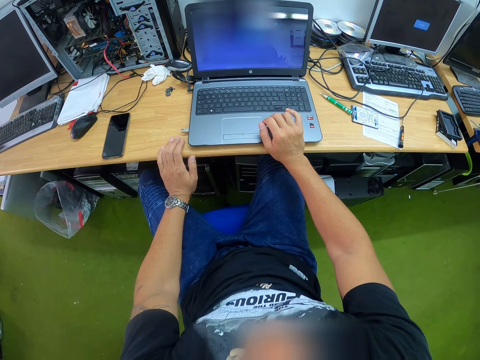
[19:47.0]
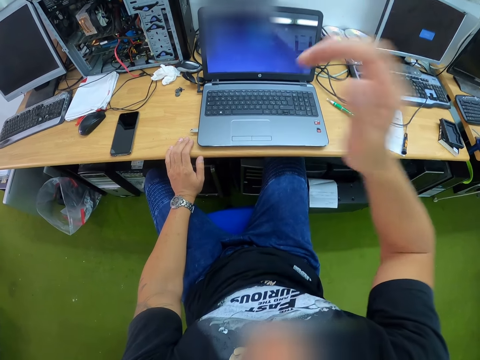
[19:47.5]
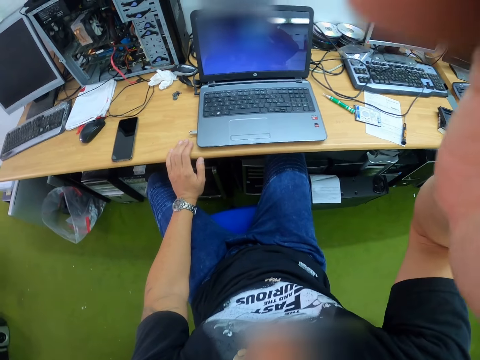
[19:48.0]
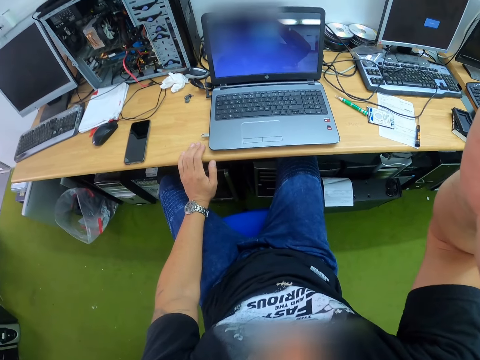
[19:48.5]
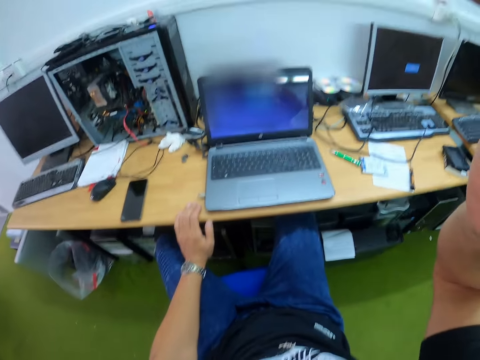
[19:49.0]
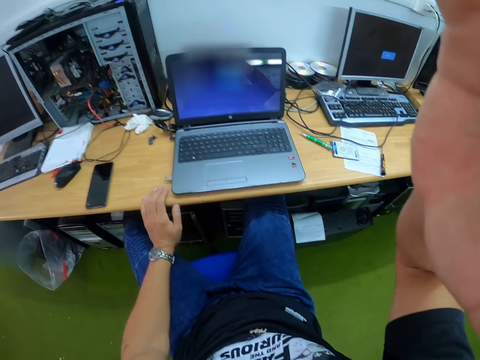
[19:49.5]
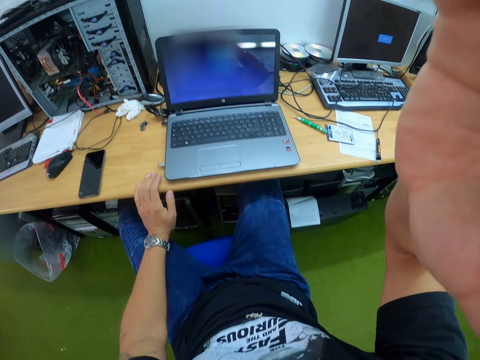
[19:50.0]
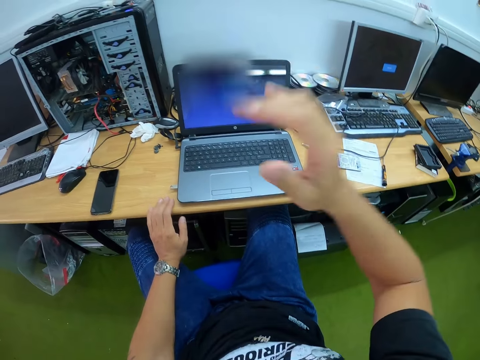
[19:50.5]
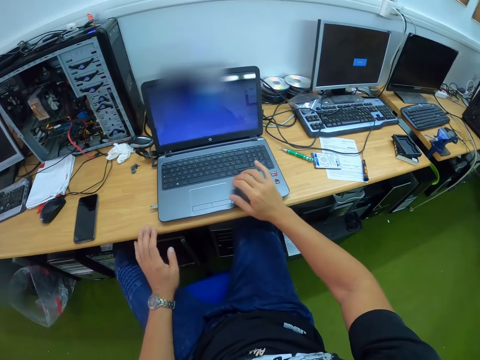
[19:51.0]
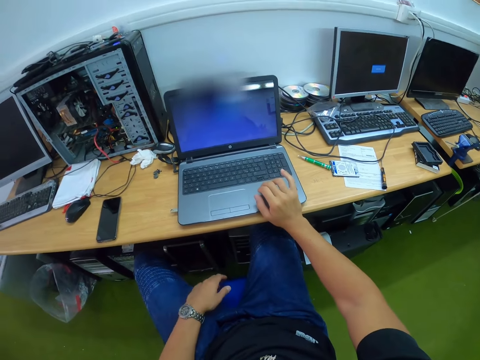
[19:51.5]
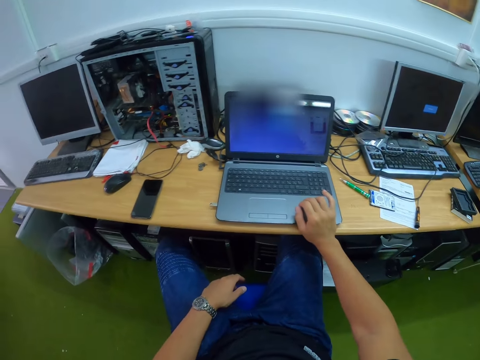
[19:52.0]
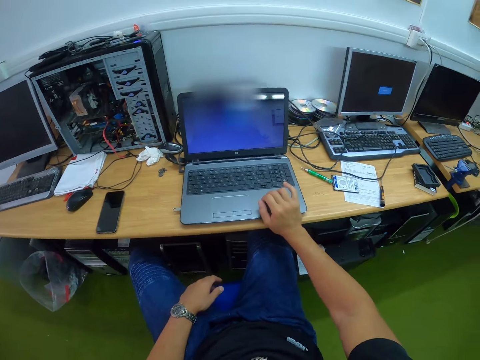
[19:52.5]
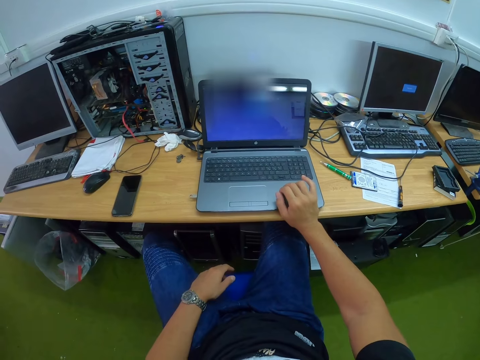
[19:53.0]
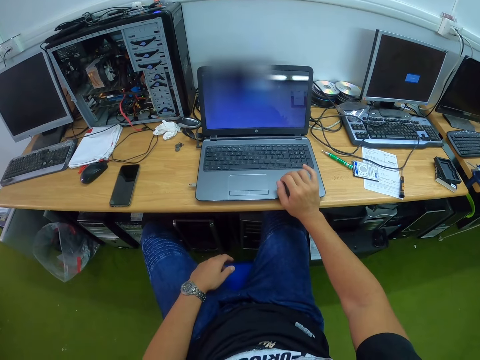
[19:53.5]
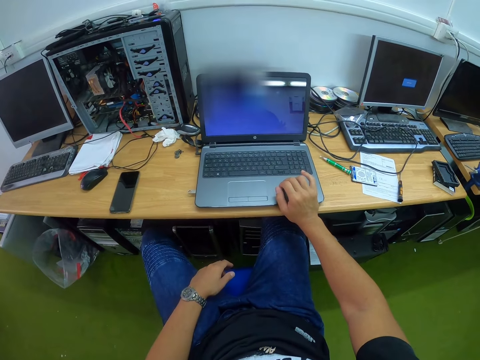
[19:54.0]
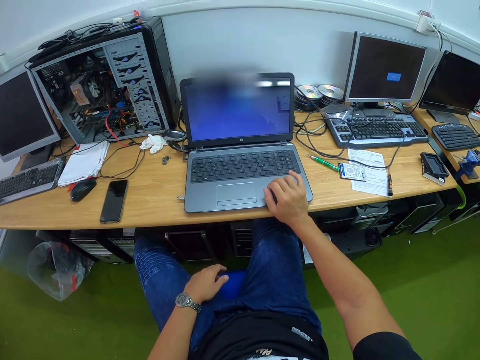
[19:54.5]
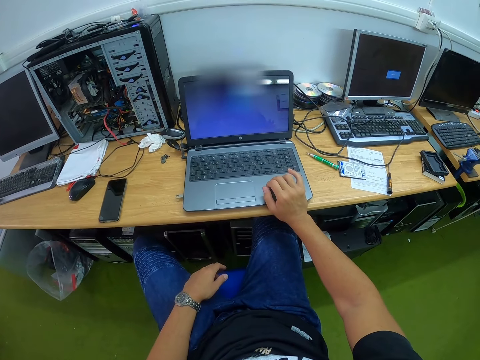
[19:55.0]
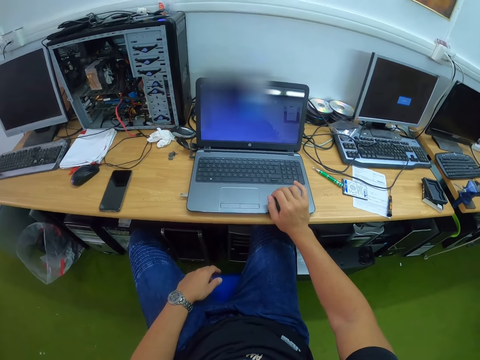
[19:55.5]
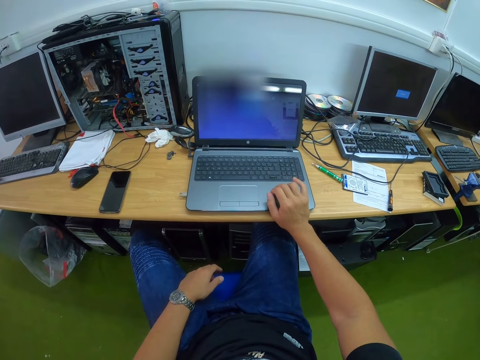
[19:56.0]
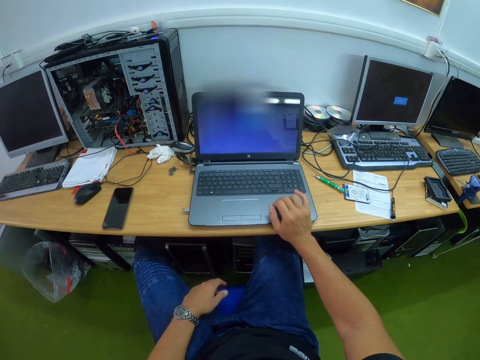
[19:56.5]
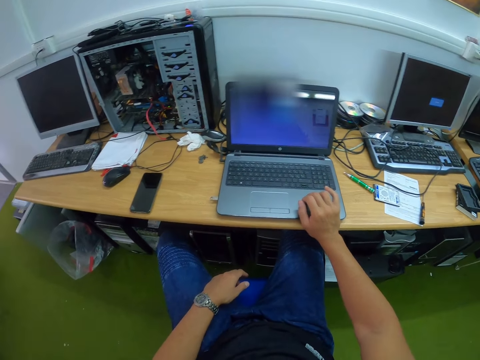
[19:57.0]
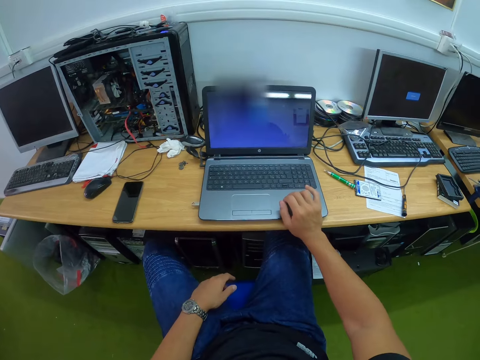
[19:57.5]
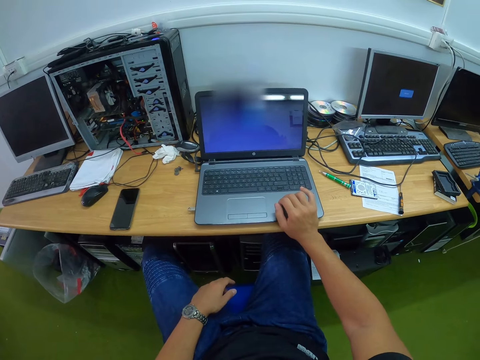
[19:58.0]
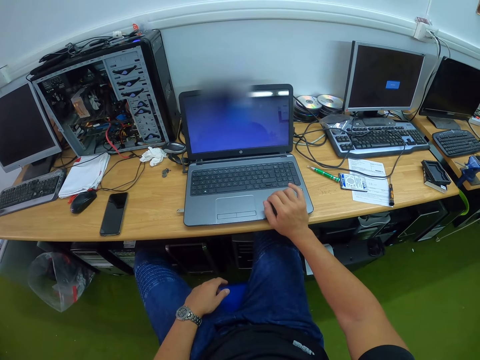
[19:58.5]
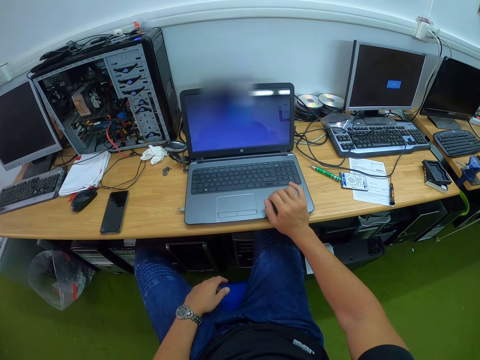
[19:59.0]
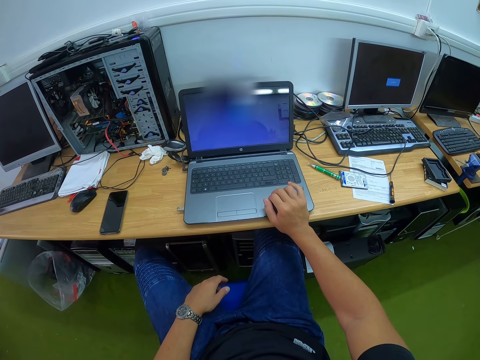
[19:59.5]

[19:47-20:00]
The camera wearer raises the right hand. They hold the table by the right hand. They rest the left hand on the laps.

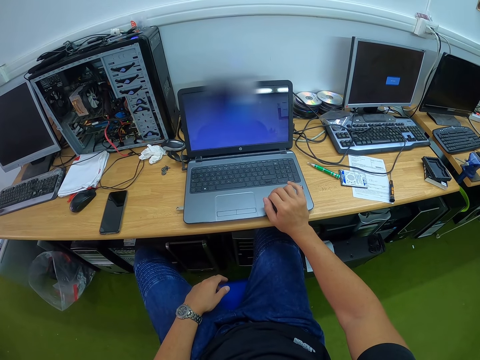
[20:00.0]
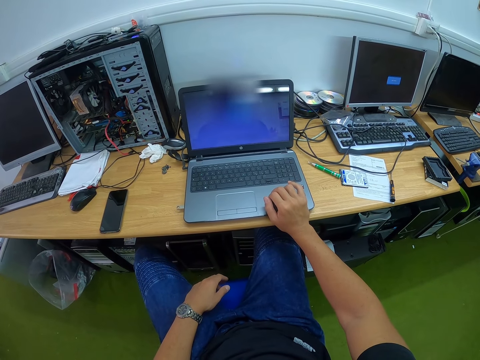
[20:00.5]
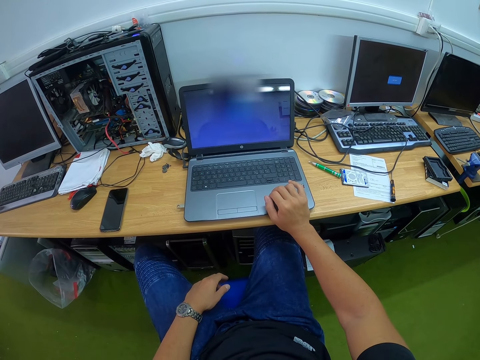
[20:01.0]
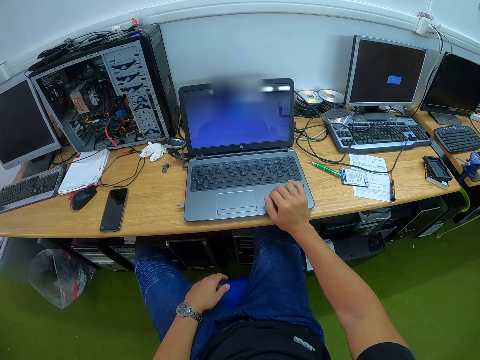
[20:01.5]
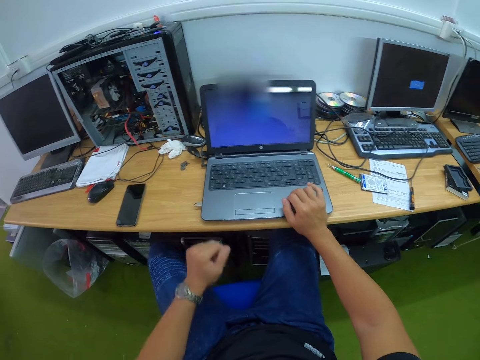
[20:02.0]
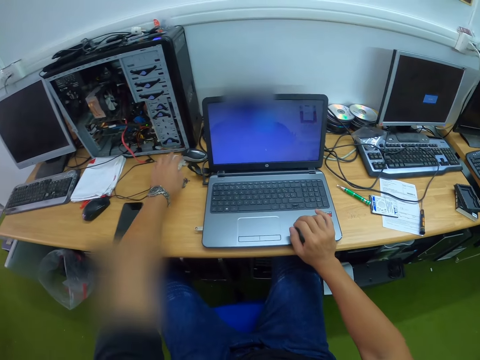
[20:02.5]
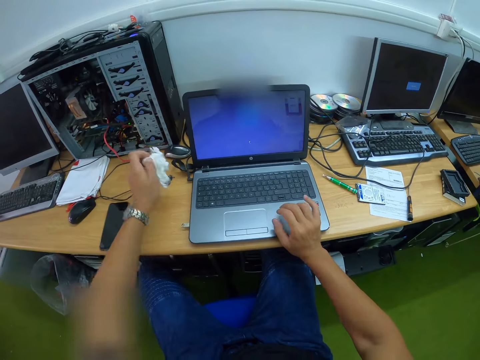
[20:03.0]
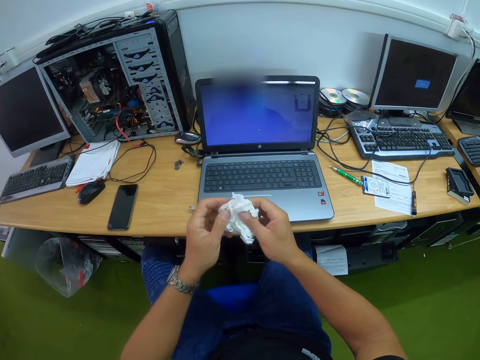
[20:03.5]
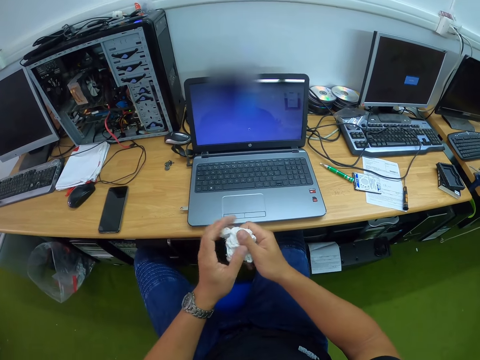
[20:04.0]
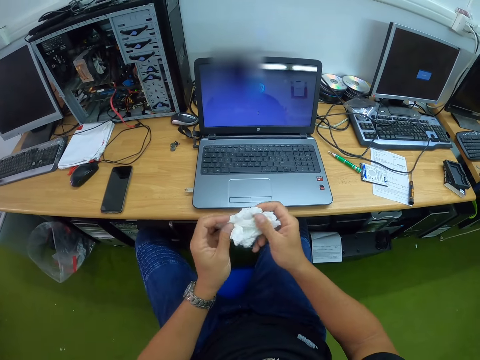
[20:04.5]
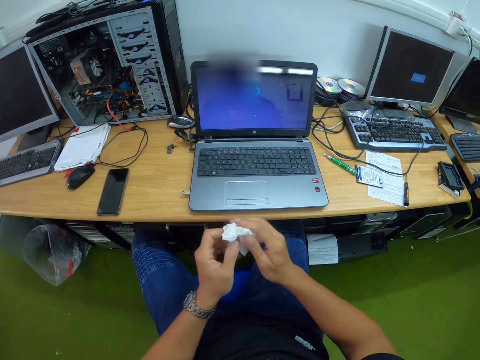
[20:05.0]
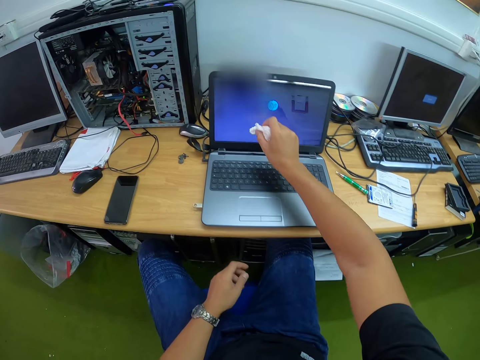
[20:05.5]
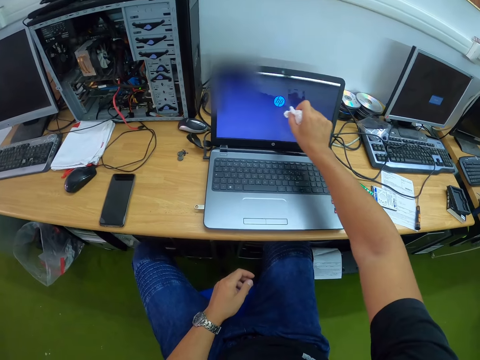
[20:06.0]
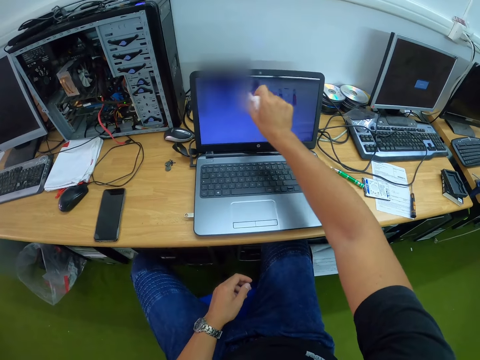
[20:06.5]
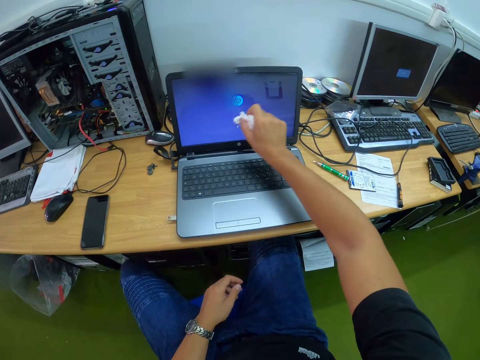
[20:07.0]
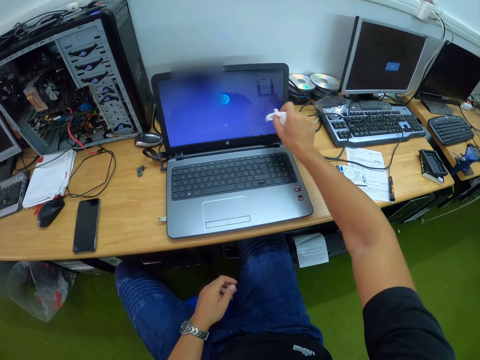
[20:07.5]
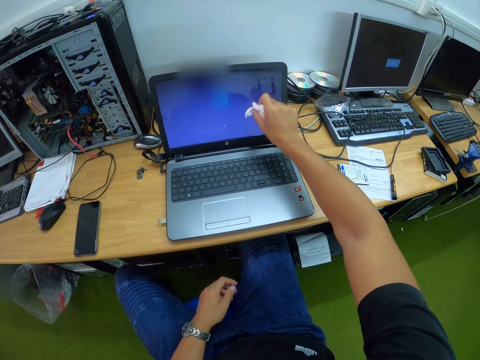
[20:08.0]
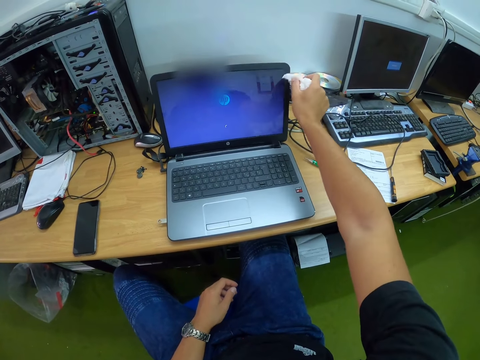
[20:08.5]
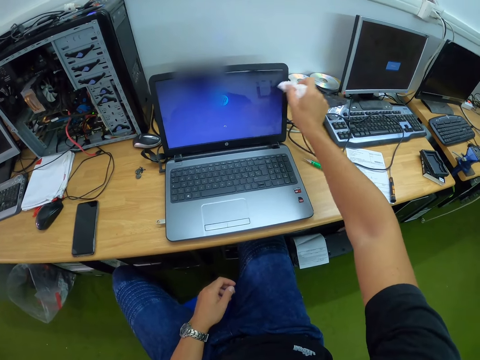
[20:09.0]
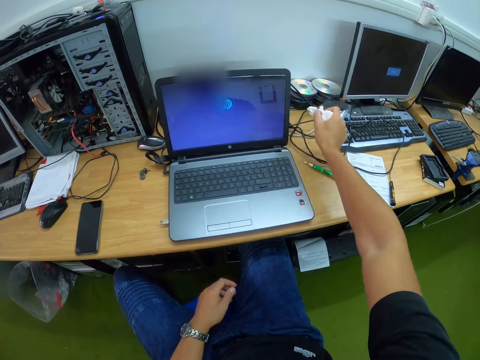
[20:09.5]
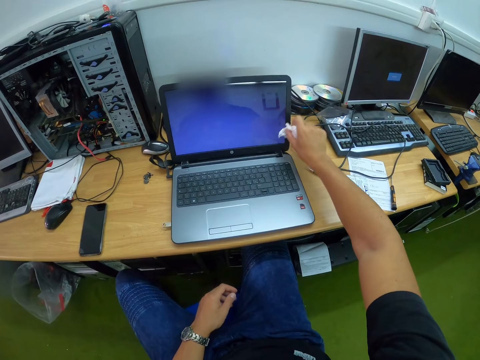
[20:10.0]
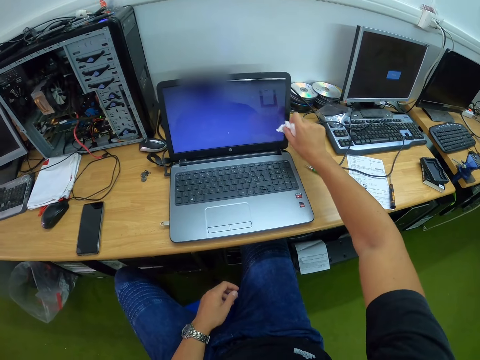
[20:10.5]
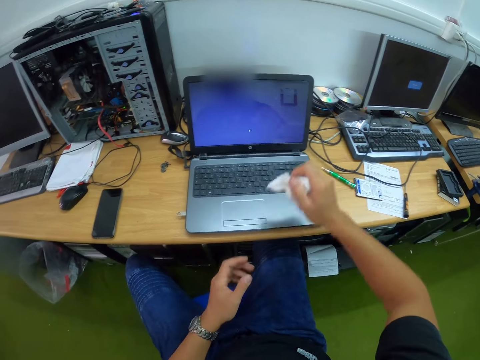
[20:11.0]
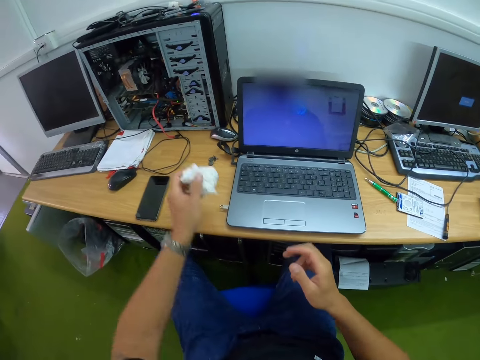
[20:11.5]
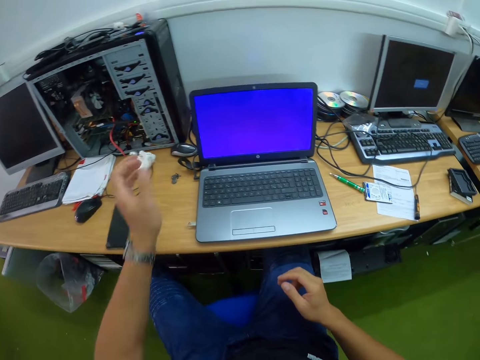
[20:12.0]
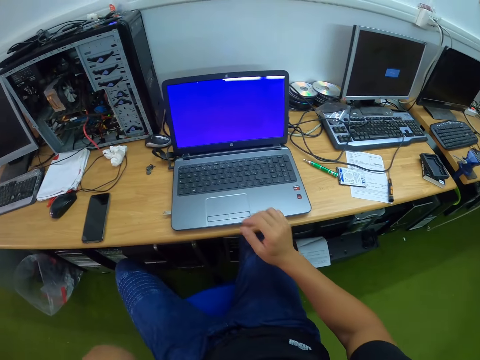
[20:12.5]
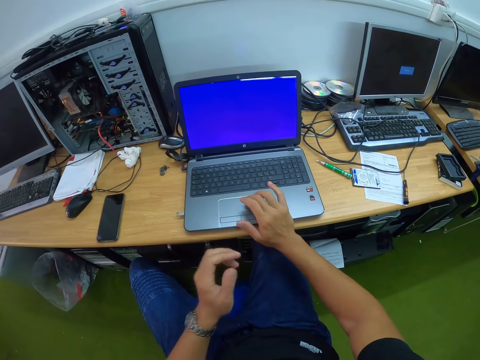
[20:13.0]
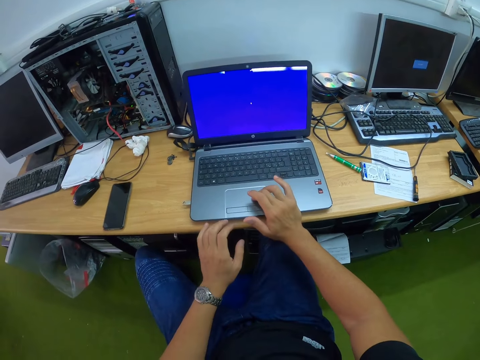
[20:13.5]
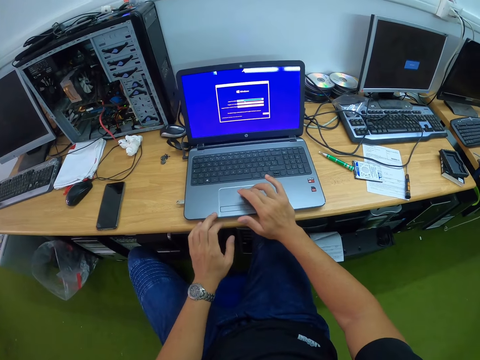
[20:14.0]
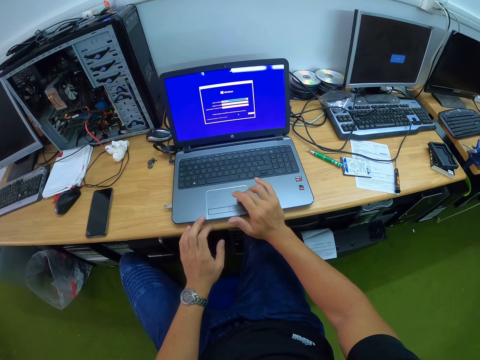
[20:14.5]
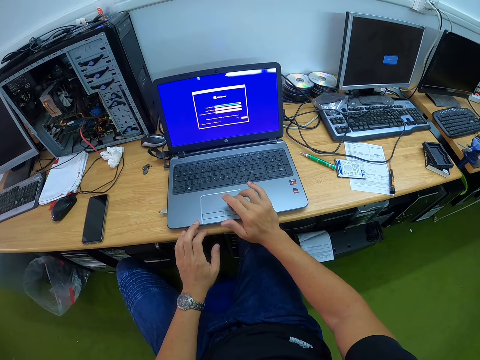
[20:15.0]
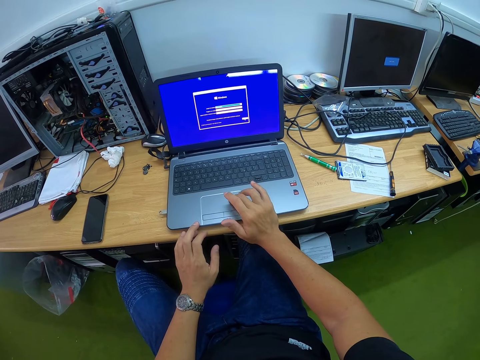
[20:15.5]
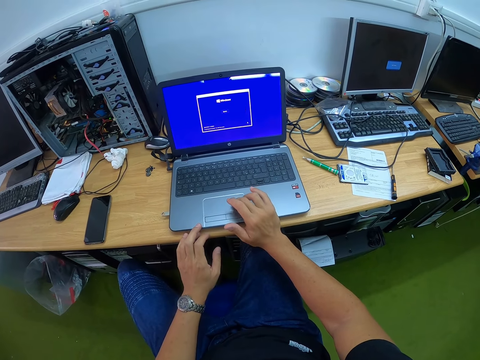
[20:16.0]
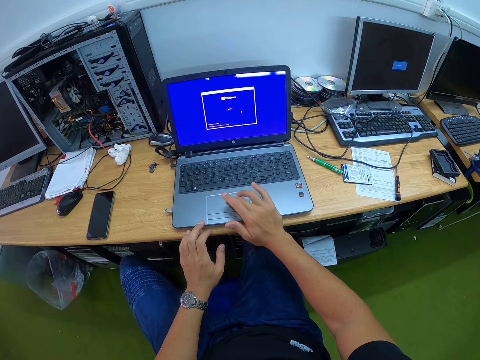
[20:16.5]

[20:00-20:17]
The camera wearer carries tissue paper with his left hand. He picks up a piece of tissue paper on the table. He moves the tissue paper from his left hand to his right hand. He holds the tissue paper by both hands. He cleans the laptop screen with the tissues in his right hand. He moves the tissue paper from his right hand to his left hand. He keeps the tissue paper on the table with his left hand. He uses the laptop with his right hand.
